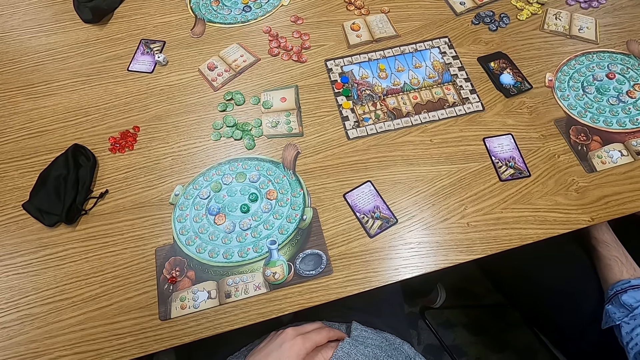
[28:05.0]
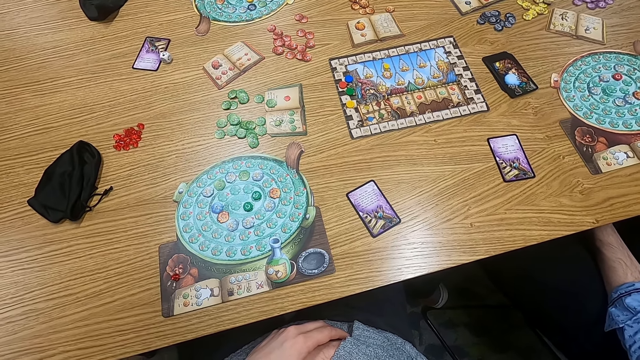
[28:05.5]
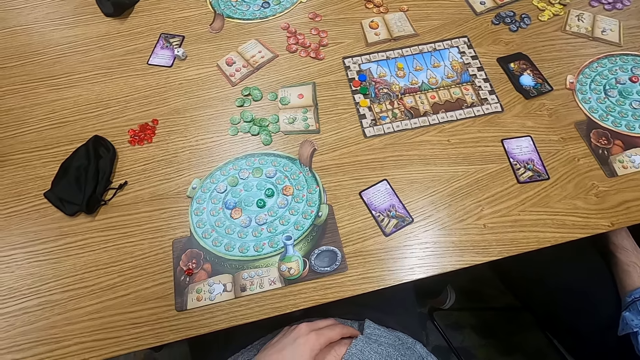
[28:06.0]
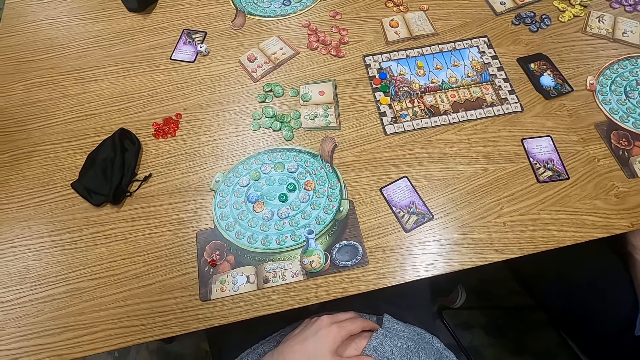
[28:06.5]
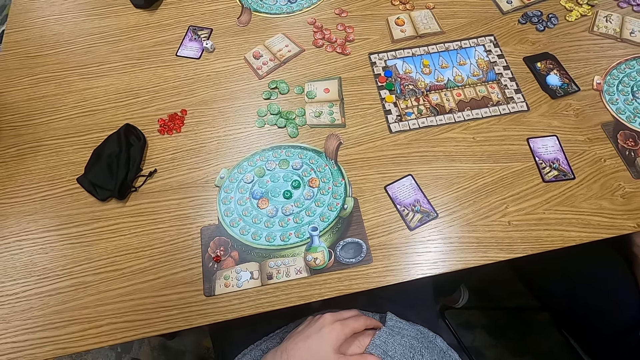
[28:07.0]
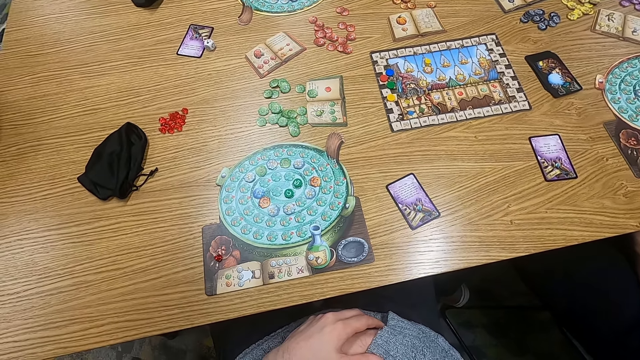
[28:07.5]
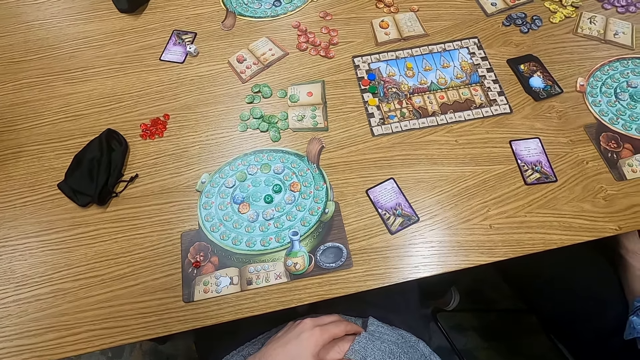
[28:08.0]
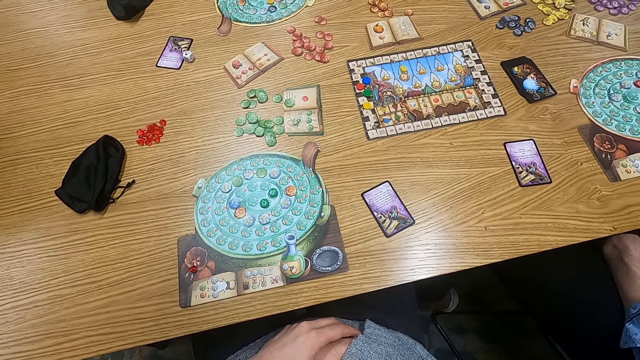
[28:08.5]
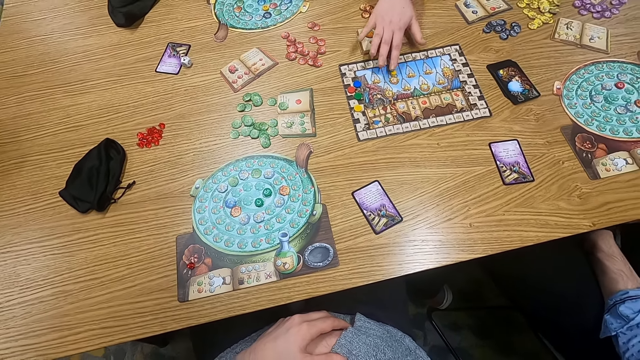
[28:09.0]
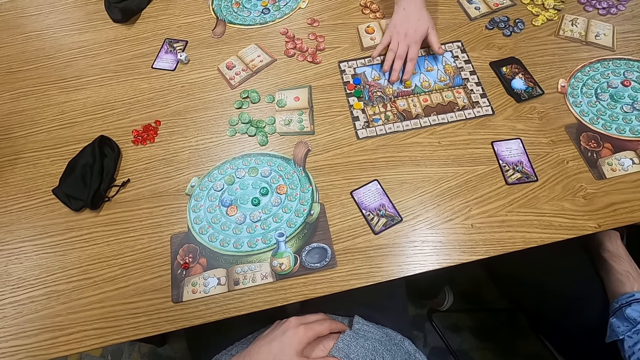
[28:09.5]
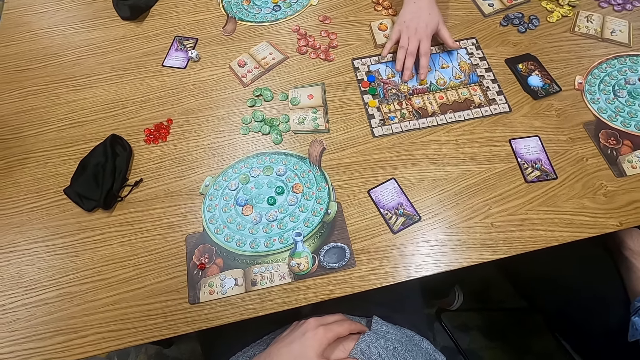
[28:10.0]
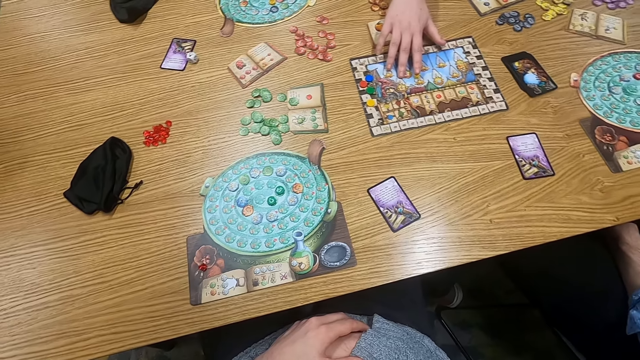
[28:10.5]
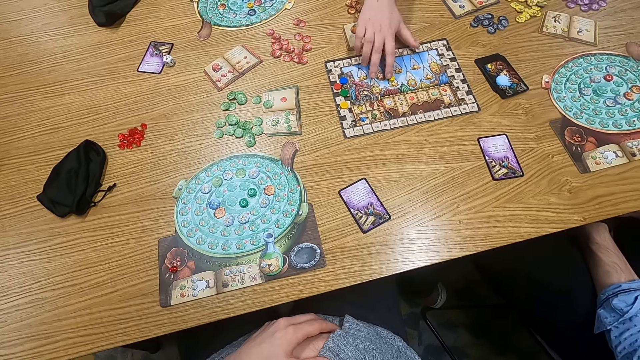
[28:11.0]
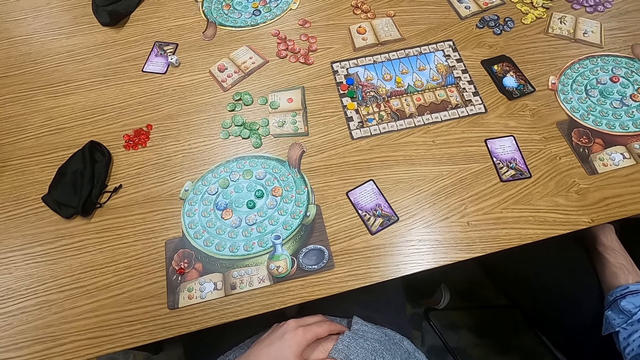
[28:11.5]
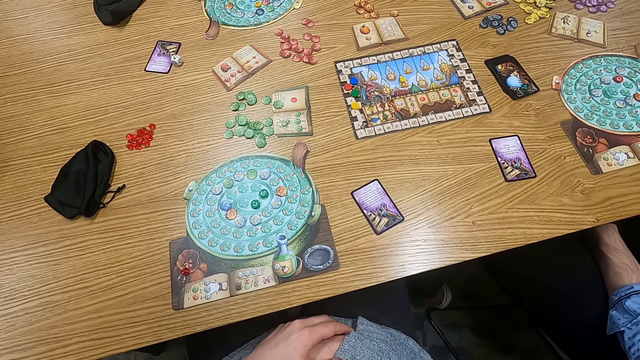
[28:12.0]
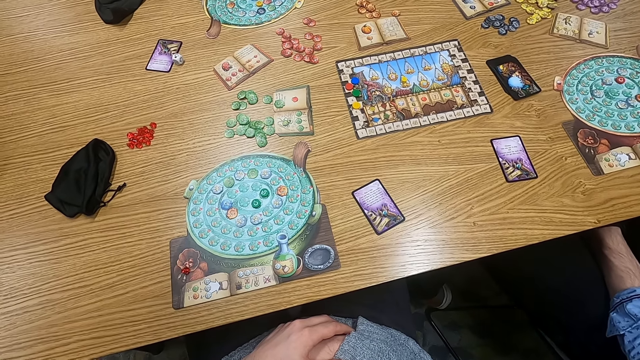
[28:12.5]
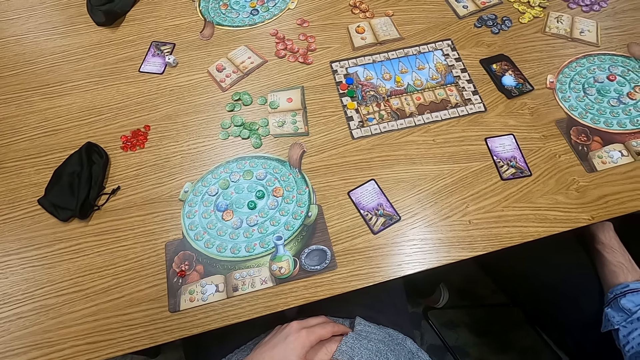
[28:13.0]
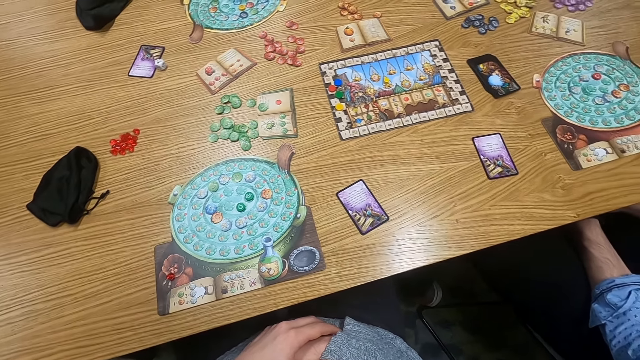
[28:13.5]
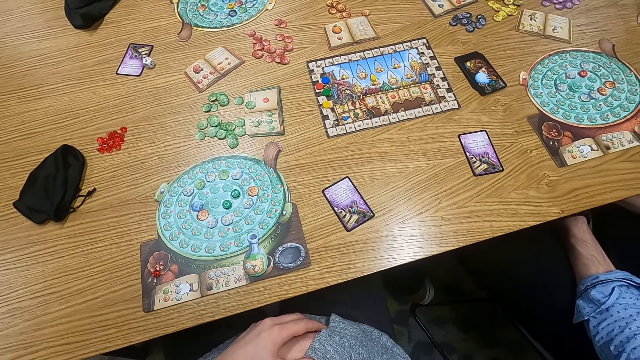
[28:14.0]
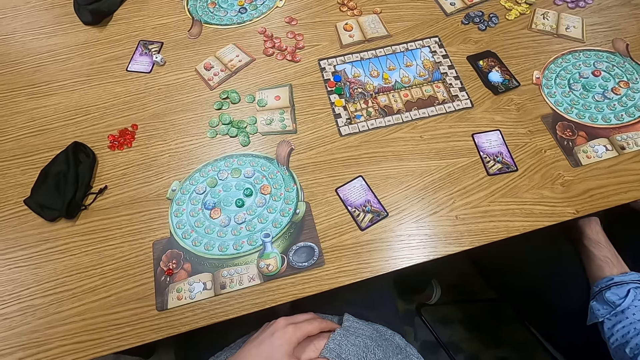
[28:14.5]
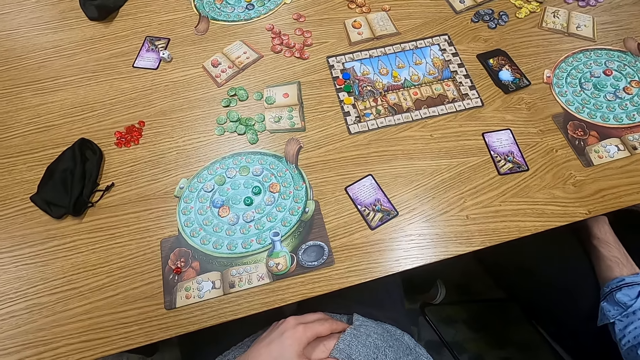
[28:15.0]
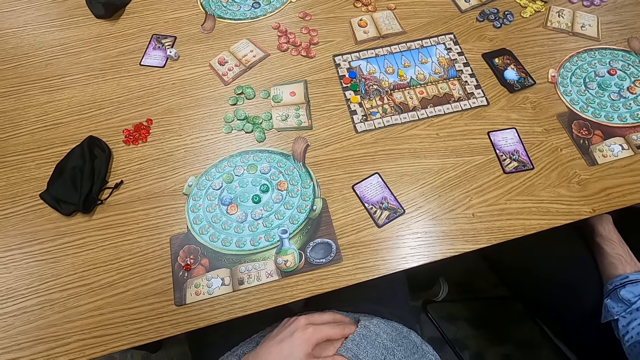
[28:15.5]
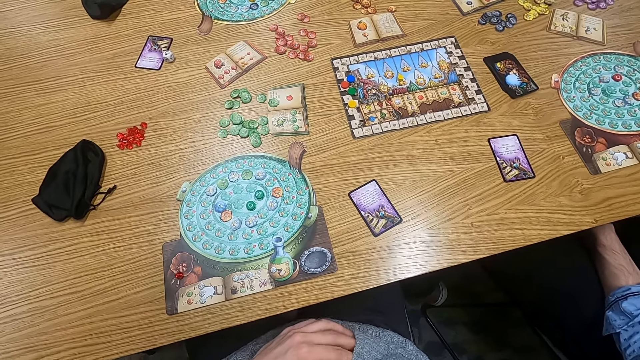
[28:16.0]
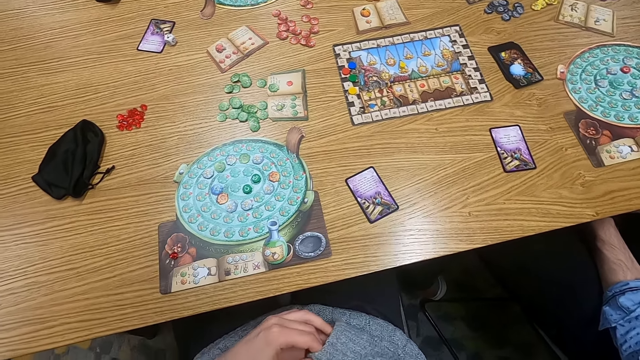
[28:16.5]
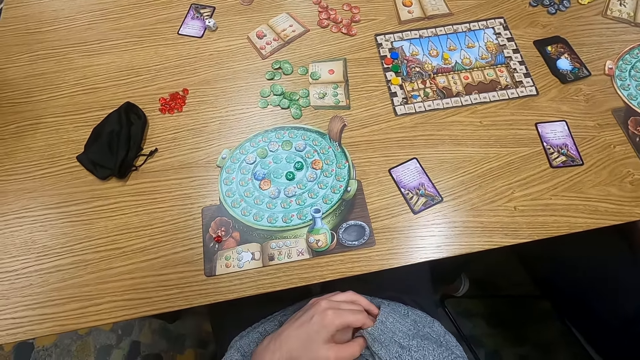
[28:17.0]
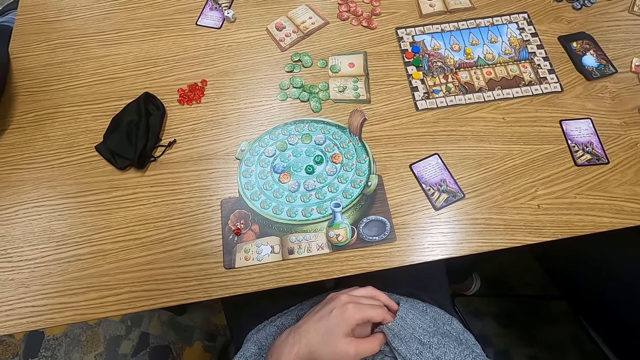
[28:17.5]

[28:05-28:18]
The camera wearer turns to the side. A man holds a point token on the table. The man pushes a counter. The camera wearer turns to the side.

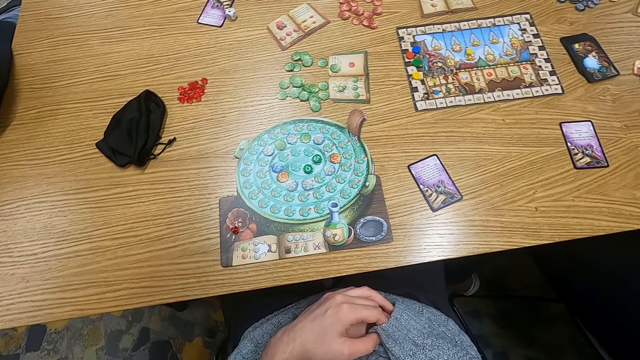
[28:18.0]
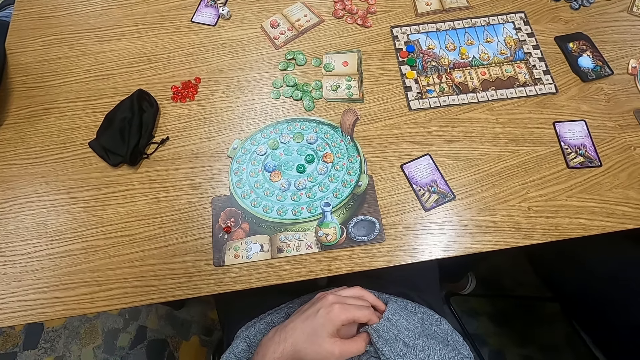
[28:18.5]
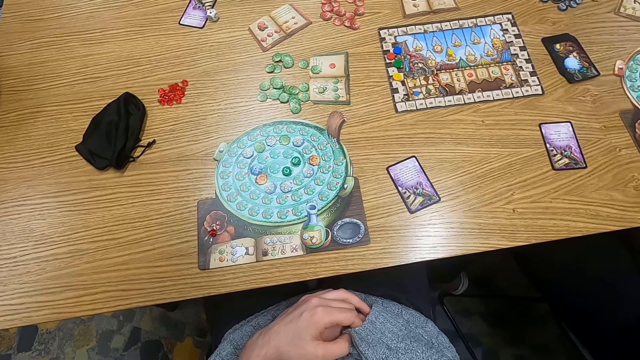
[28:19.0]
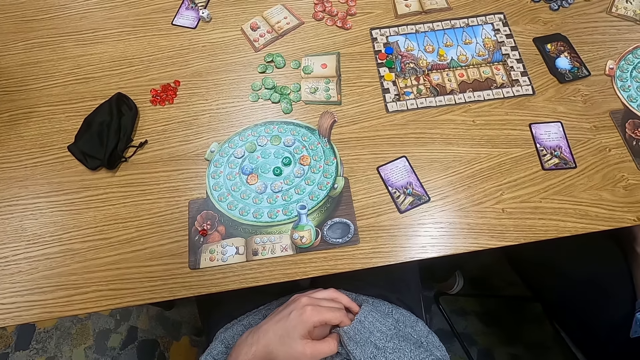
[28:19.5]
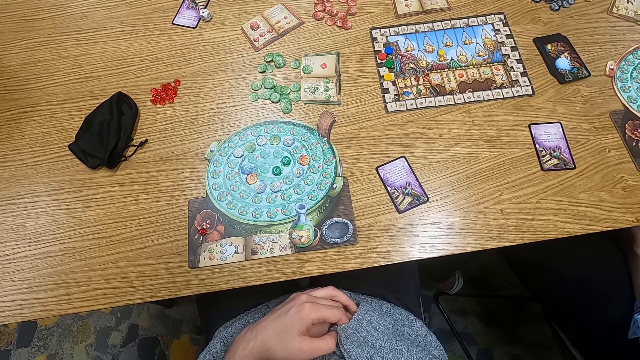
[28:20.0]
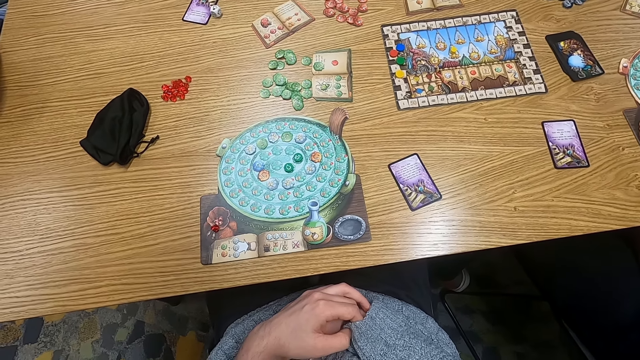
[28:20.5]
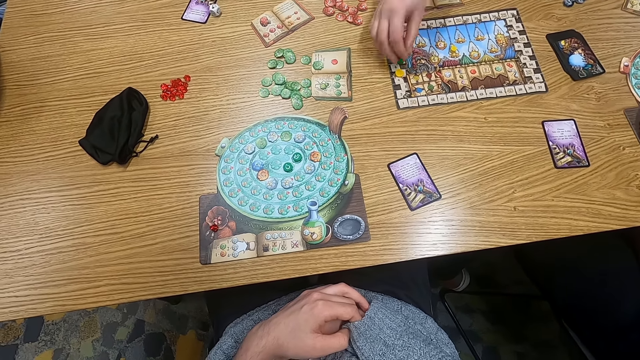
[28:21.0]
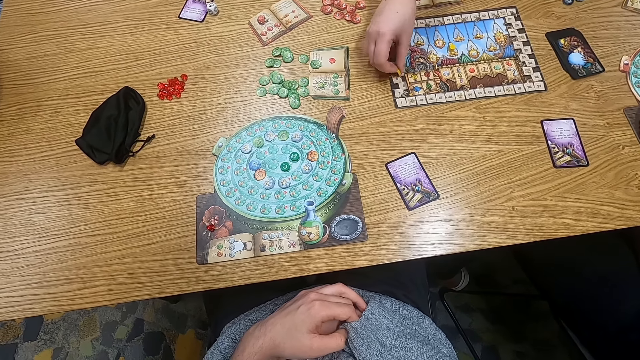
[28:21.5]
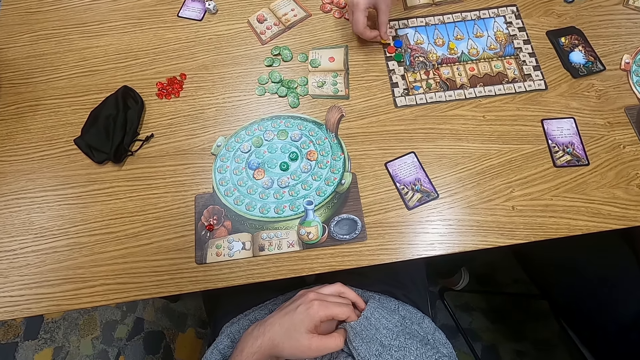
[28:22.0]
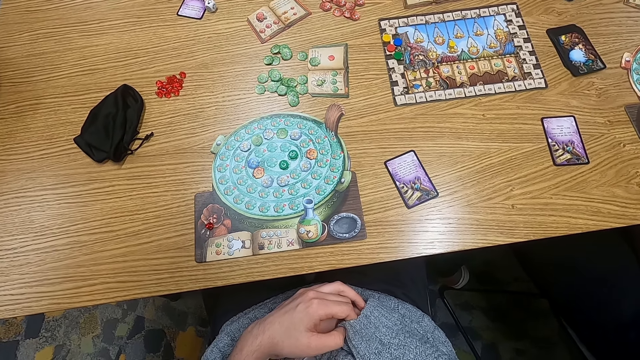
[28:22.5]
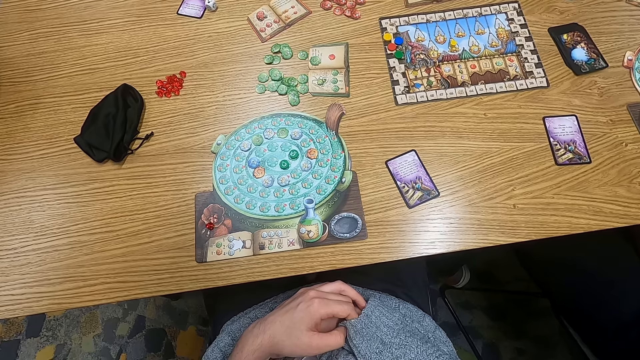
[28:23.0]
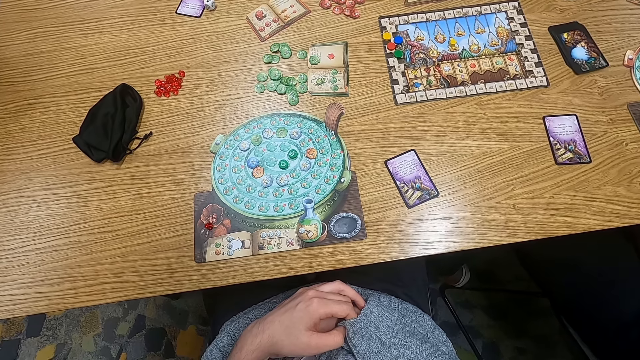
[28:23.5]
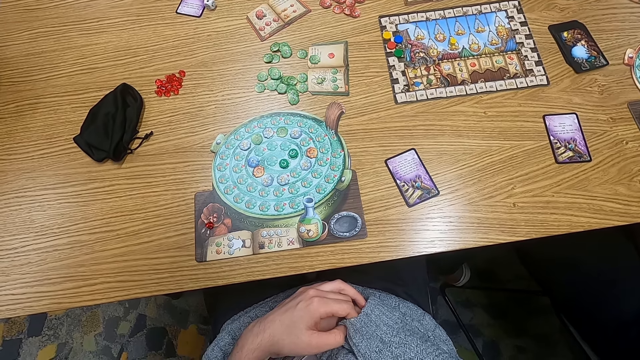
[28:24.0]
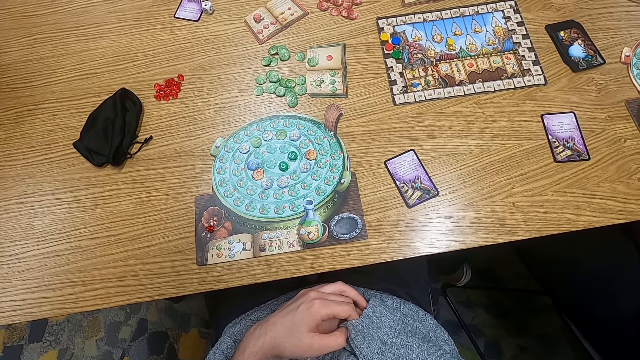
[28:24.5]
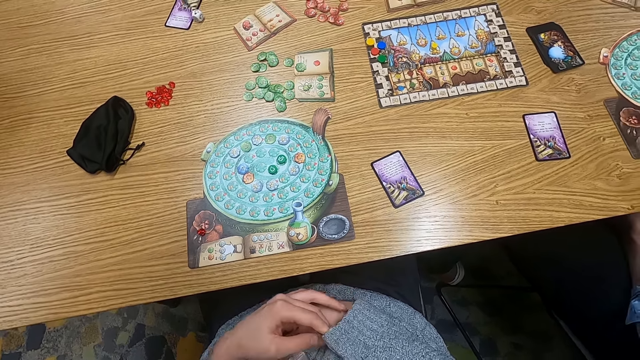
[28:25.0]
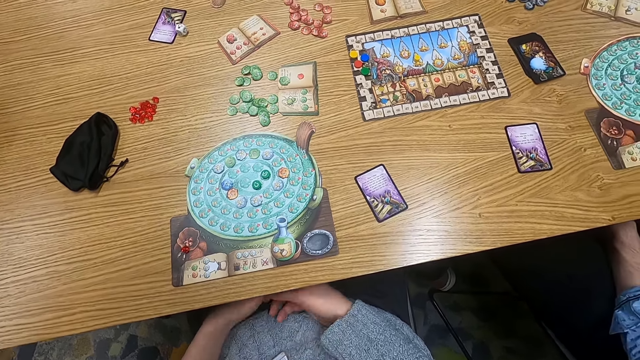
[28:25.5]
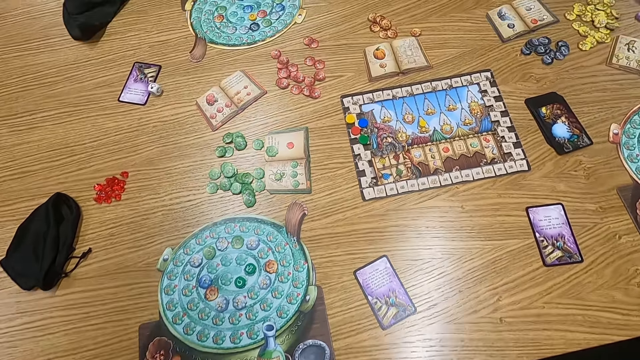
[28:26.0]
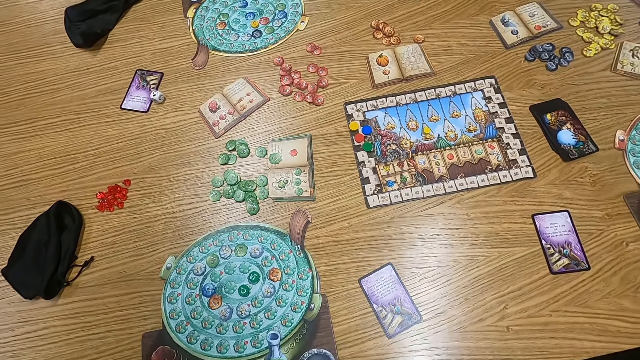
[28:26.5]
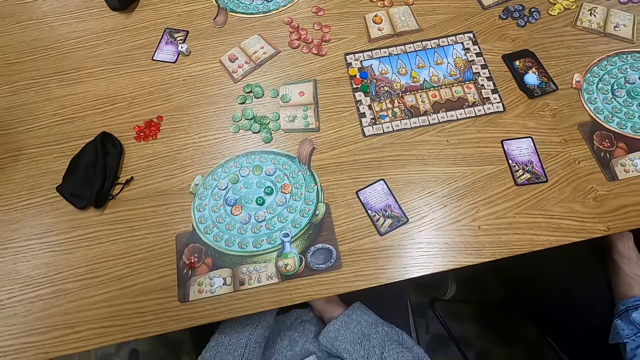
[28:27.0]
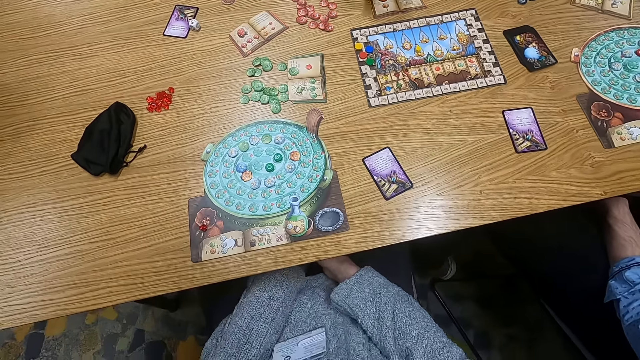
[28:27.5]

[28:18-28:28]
A man picks up a point token on the table. The man moves a counter. The camera wearer turns to the side.
